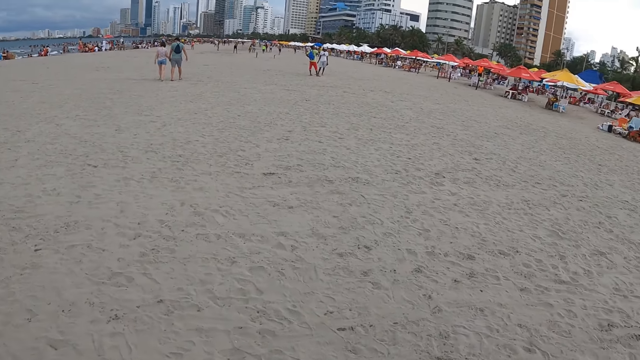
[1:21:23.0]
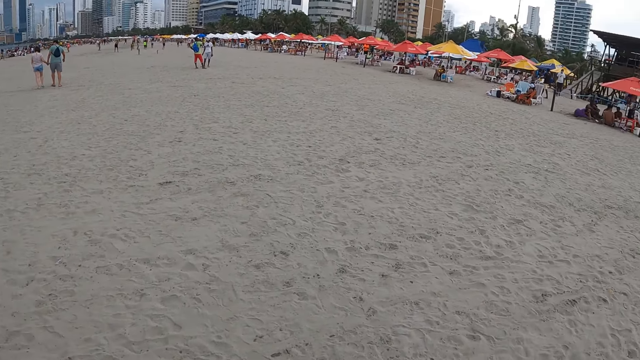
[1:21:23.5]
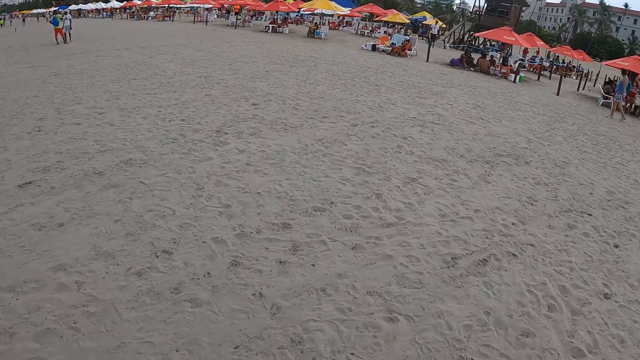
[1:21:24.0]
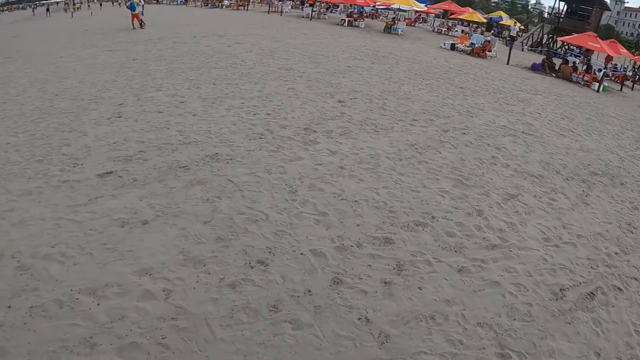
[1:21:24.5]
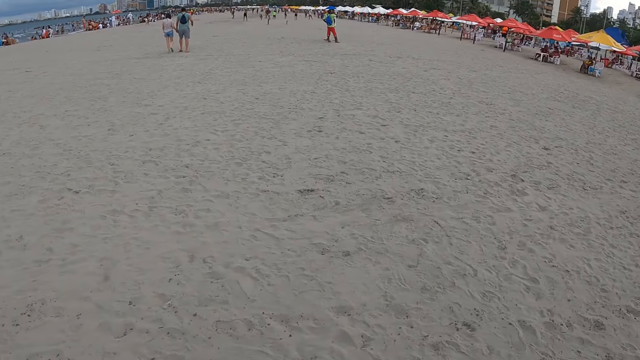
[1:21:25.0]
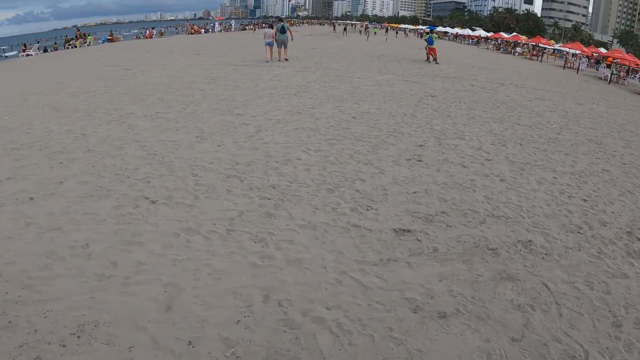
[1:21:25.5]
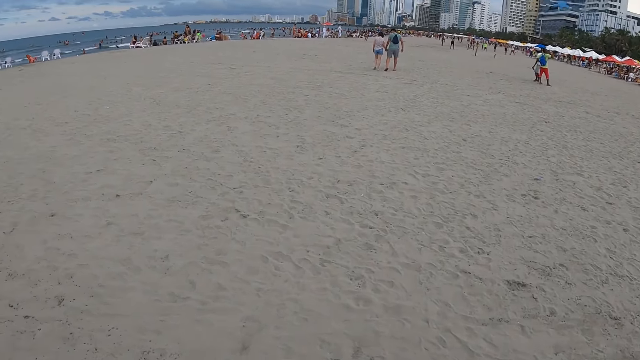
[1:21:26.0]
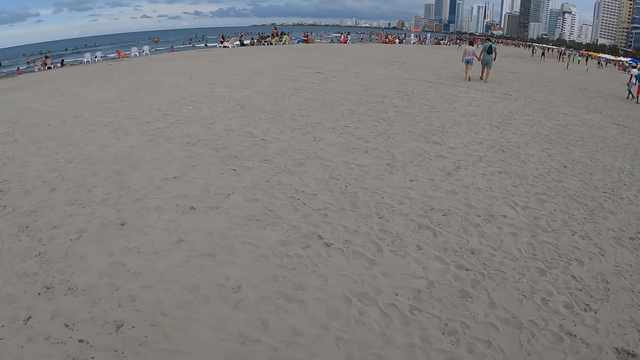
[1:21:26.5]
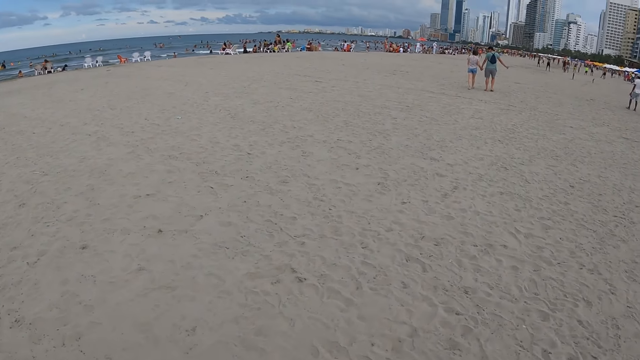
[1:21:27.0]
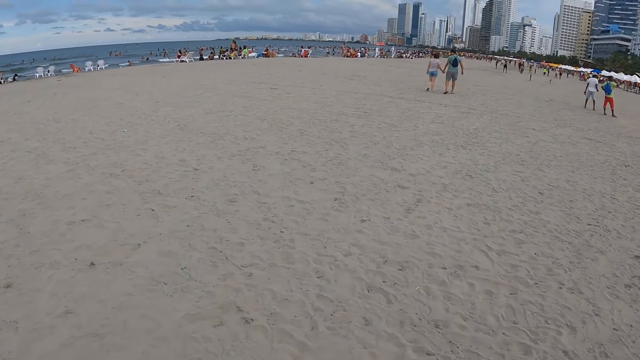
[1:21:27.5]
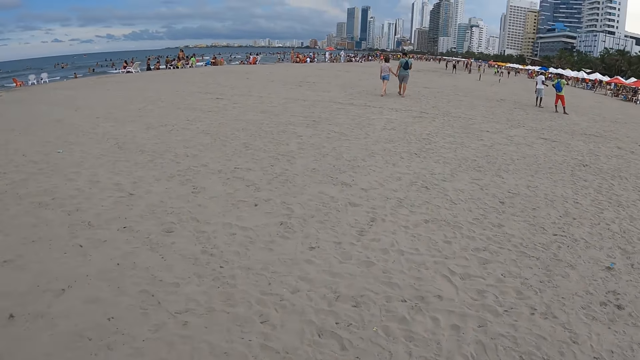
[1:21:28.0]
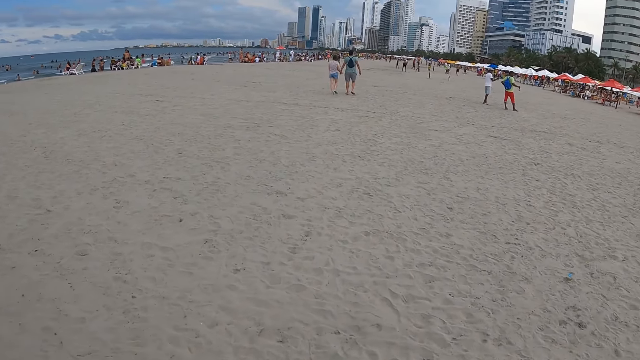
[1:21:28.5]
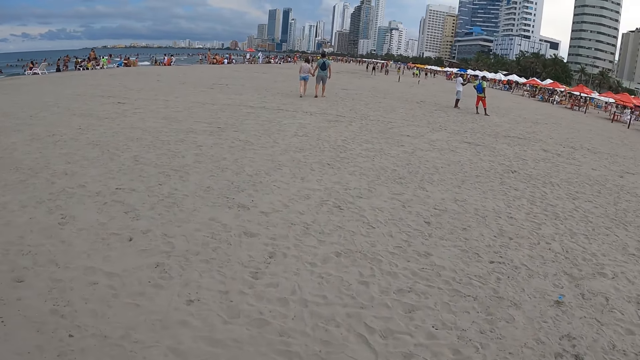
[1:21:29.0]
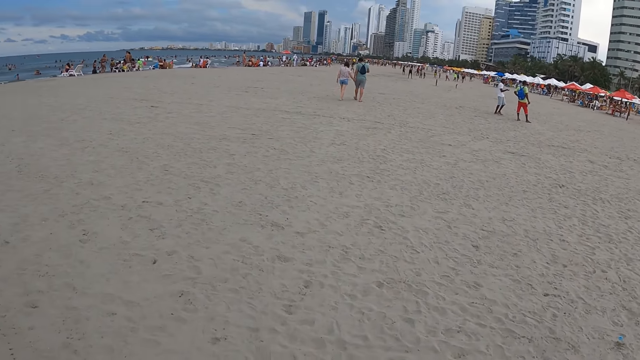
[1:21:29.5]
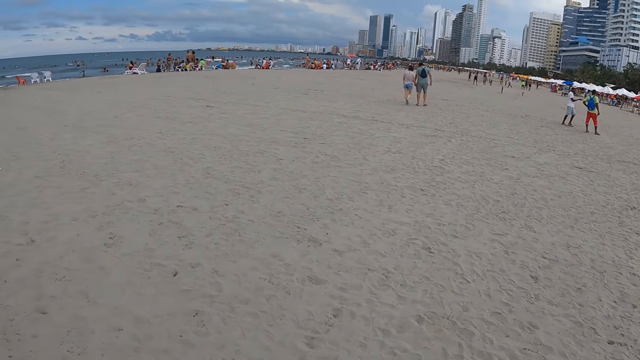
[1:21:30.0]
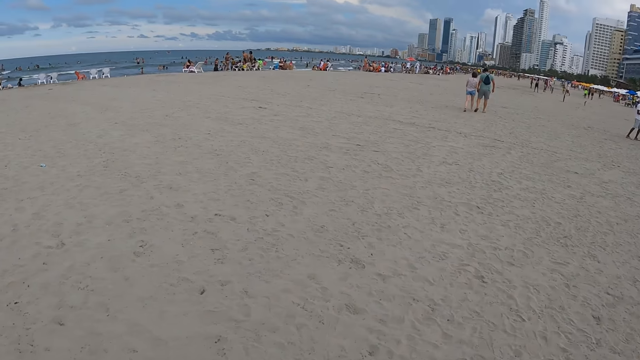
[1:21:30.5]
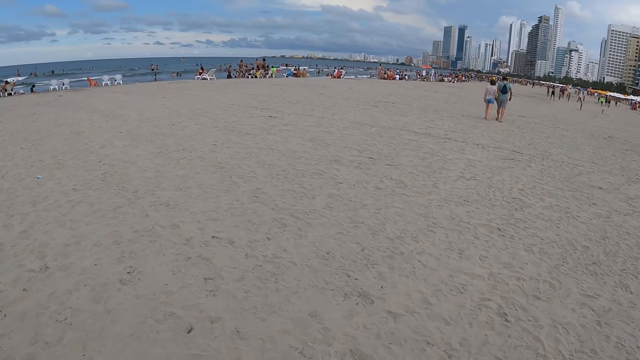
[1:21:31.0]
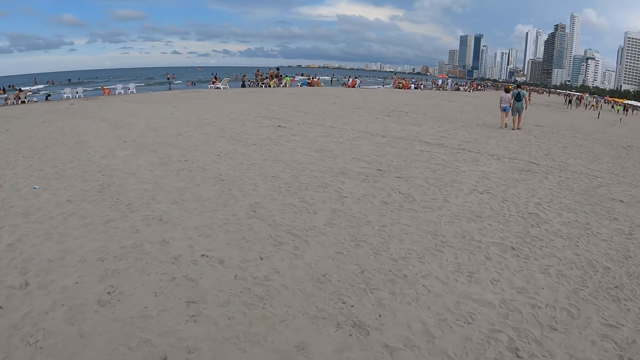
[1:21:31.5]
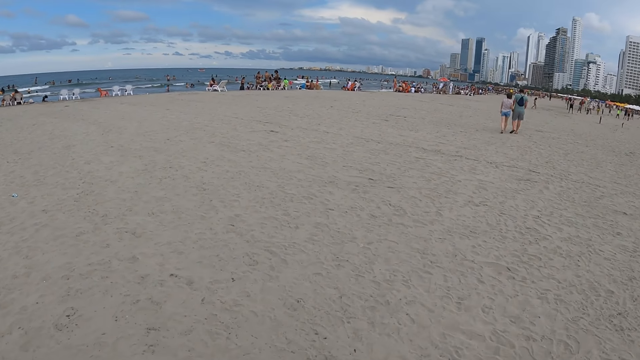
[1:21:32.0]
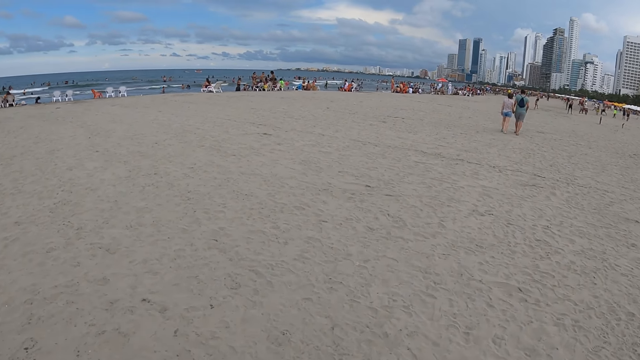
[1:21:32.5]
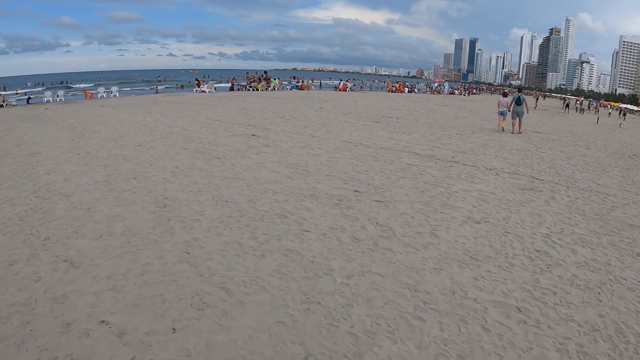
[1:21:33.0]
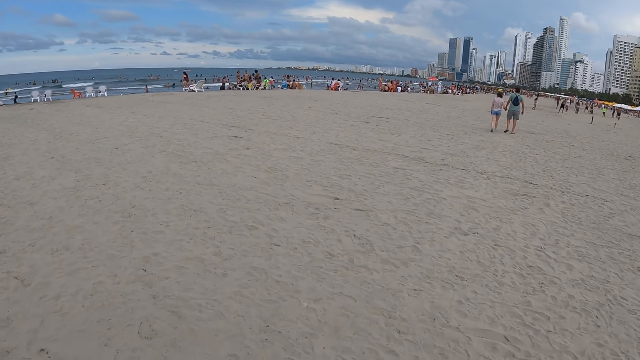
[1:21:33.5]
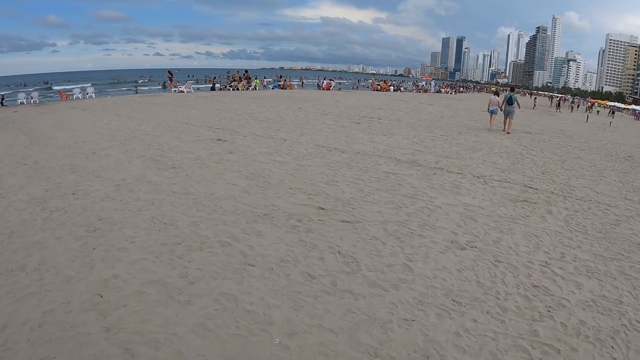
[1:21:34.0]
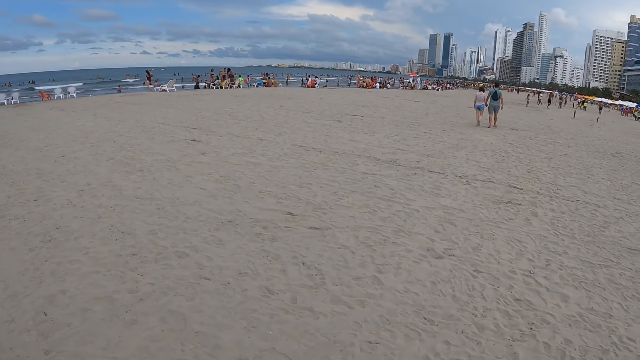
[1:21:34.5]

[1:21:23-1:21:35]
The camera wearer walks around. They look around. They walk around.

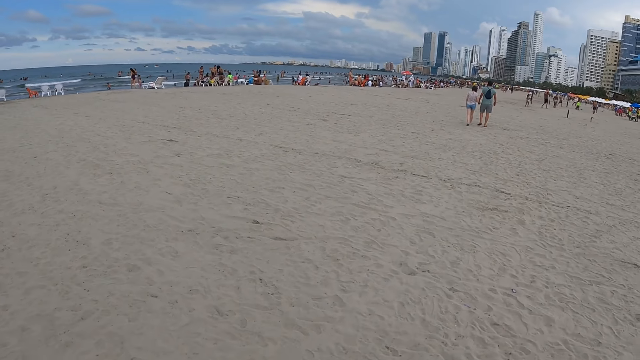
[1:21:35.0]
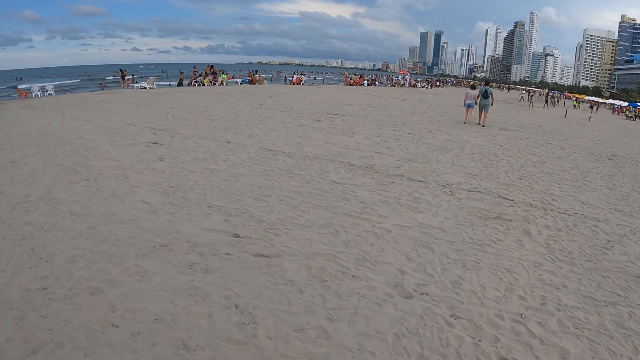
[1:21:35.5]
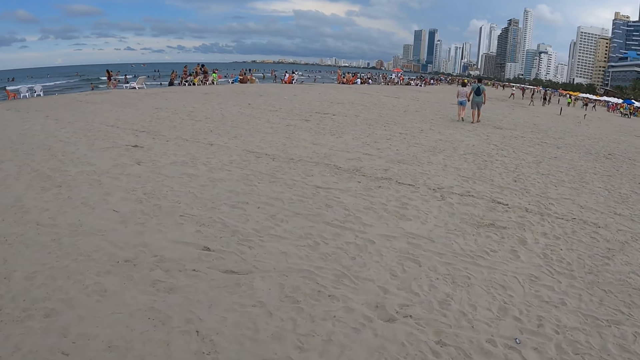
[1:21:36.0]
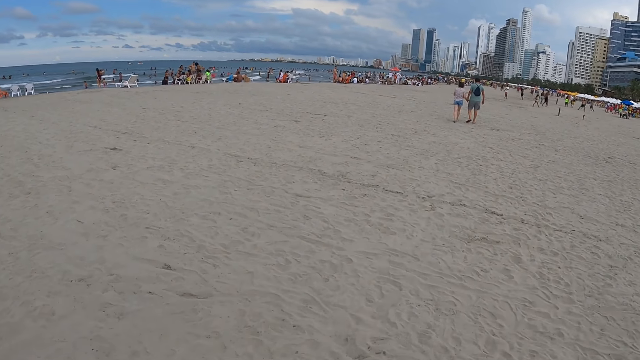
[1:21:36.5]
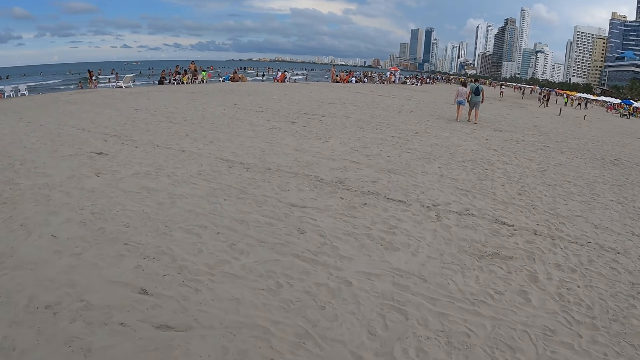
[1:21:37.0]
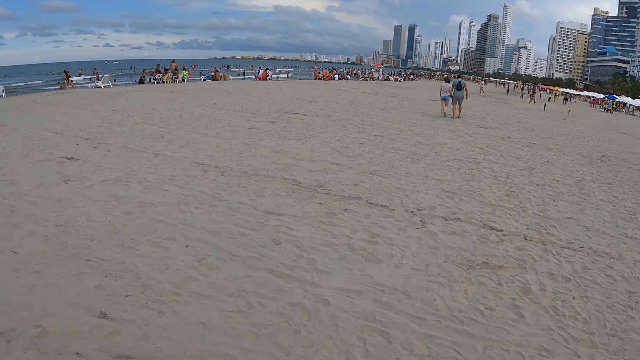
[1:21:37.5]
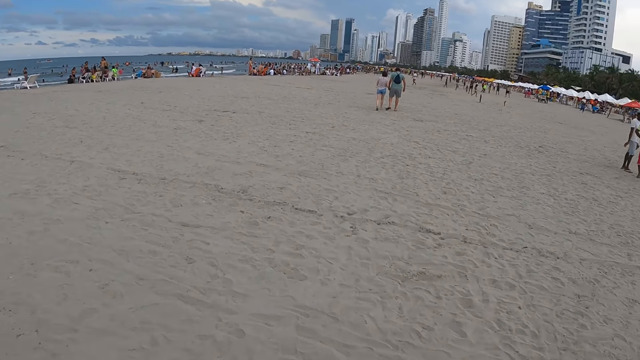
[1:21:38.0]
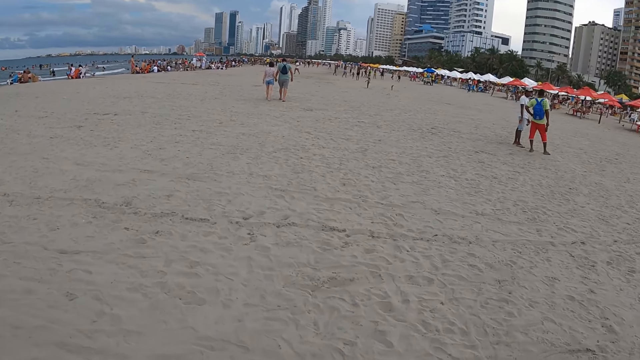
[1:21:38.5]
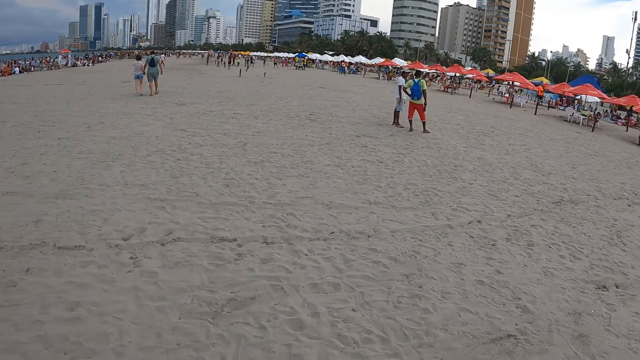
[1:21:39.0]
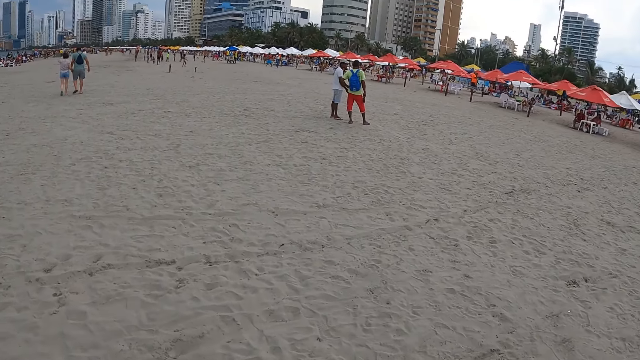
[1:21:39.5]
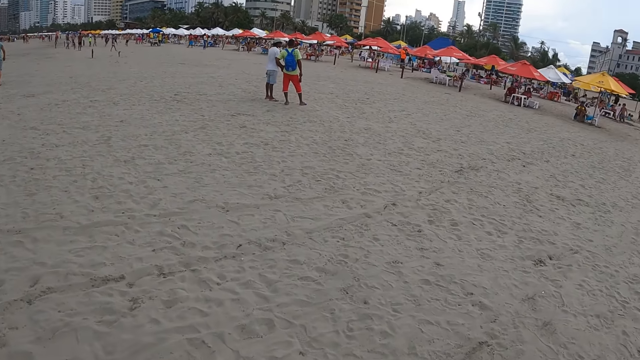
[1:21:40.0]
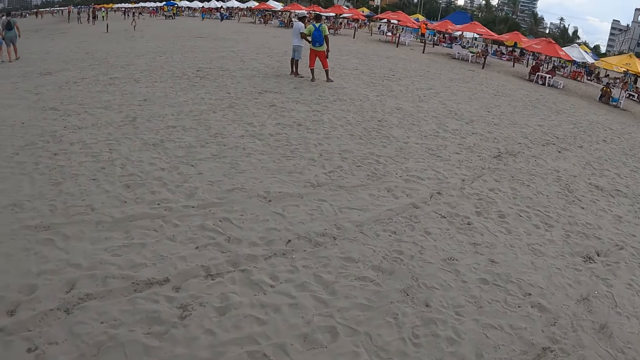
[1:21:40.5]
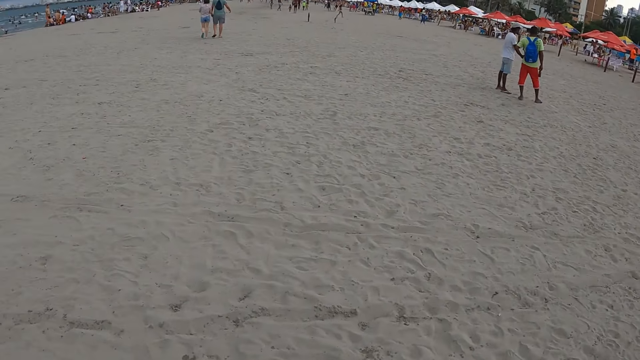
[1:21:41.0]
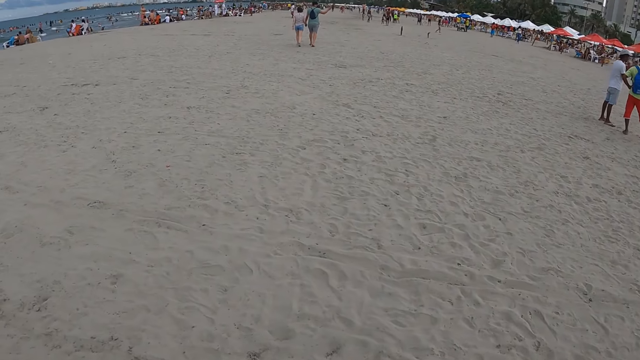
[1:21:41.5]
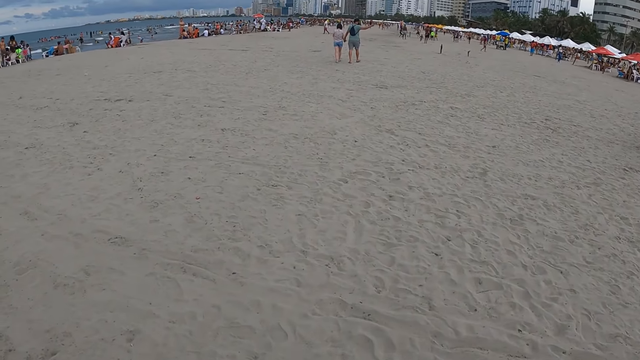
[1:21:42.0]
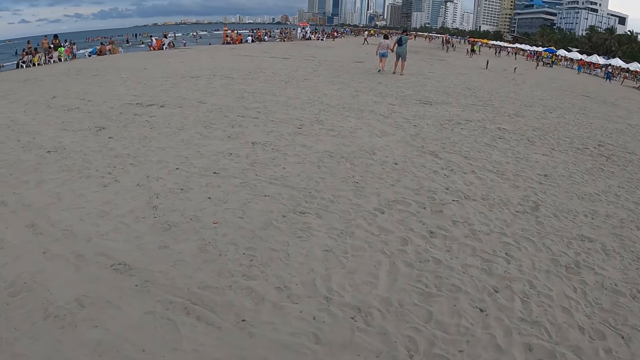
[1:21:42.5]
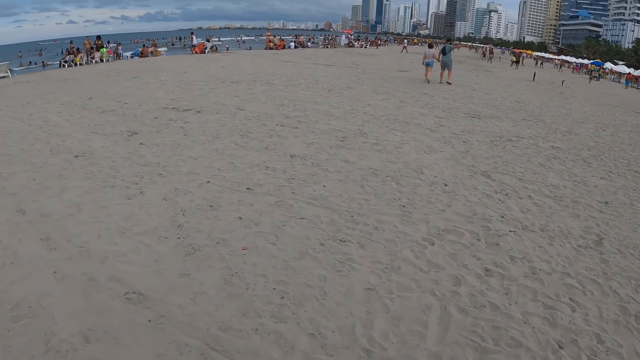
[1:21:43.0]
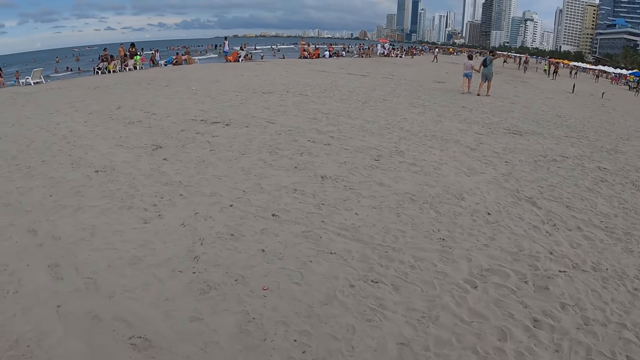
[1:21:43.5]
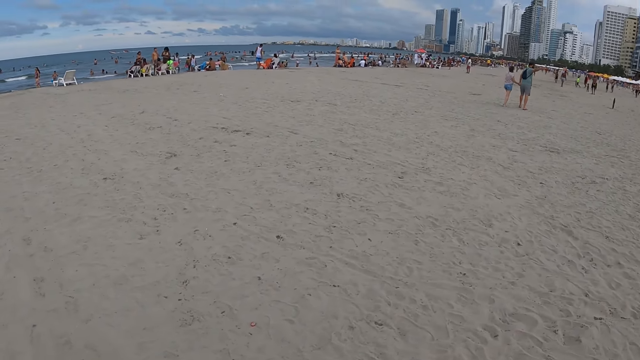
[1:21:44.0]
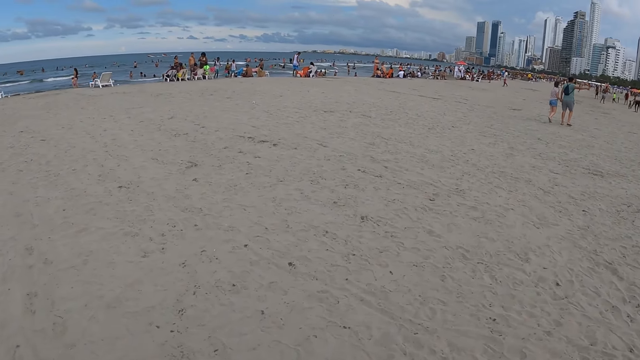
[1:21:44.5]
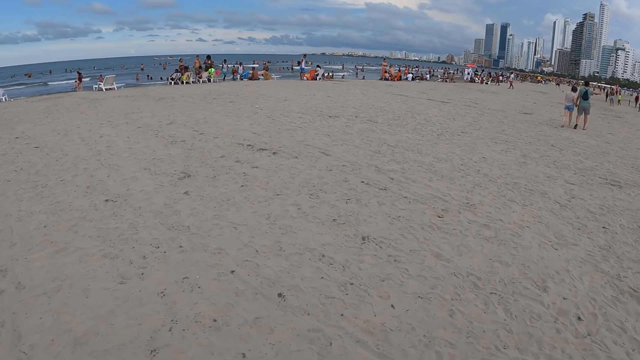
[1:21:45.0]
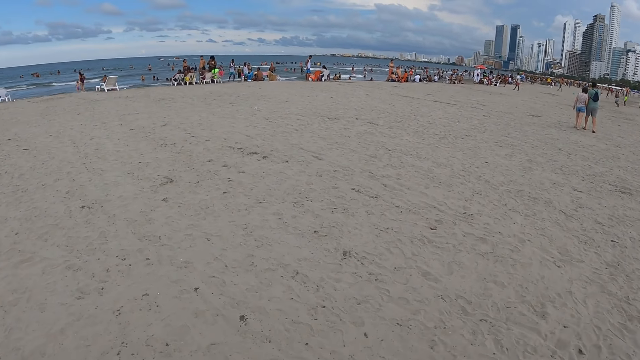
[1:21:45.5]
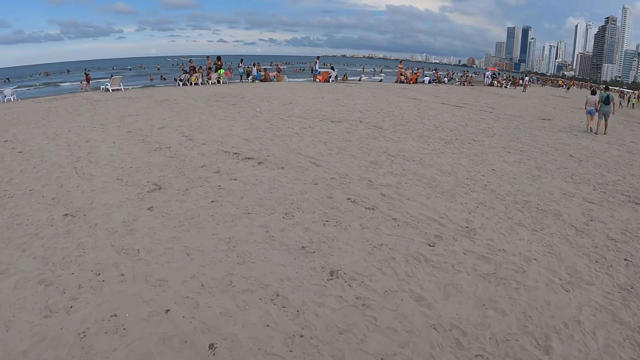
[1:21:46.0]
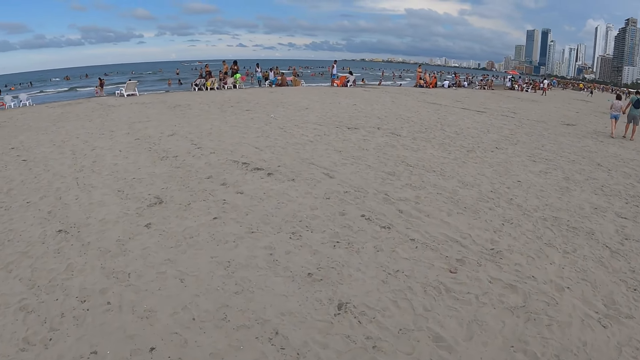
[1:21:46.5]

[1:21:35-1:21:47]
The camera wearer looks around. They look around again. They walk around.
